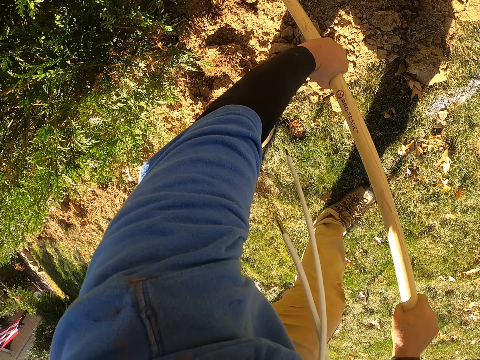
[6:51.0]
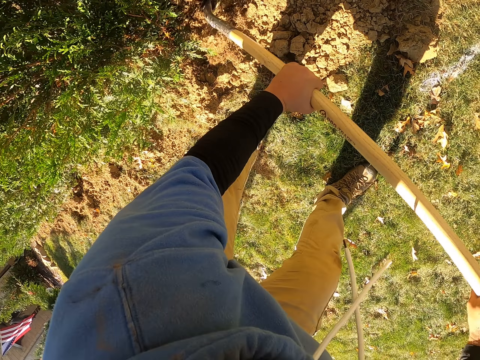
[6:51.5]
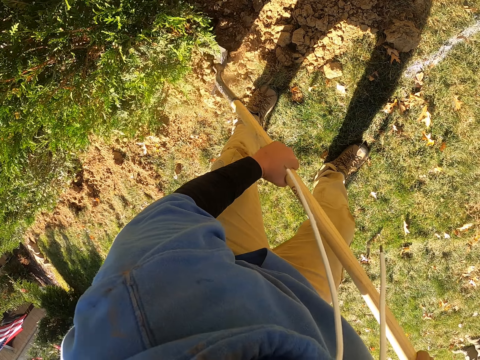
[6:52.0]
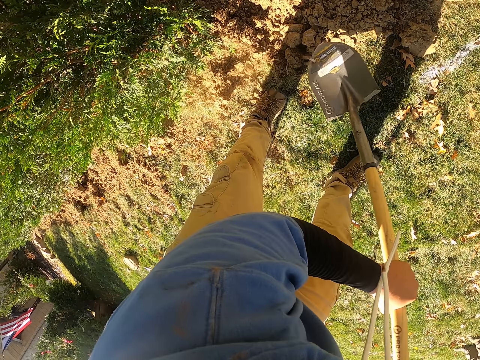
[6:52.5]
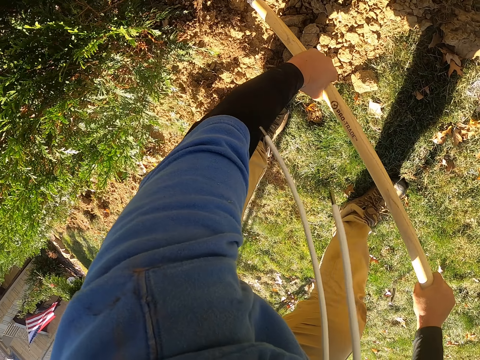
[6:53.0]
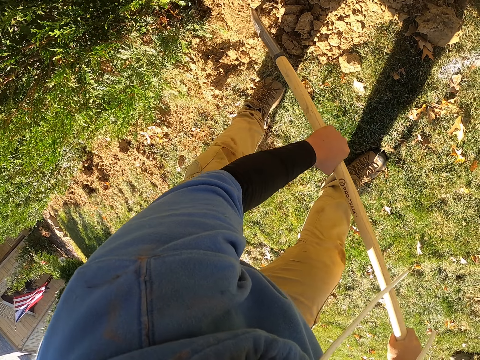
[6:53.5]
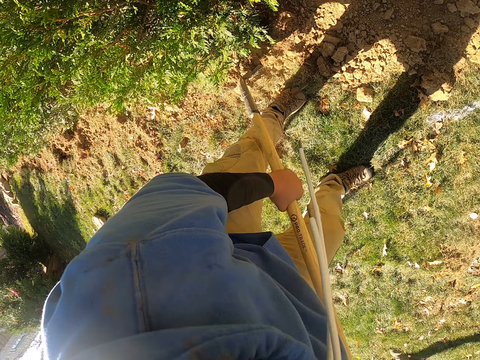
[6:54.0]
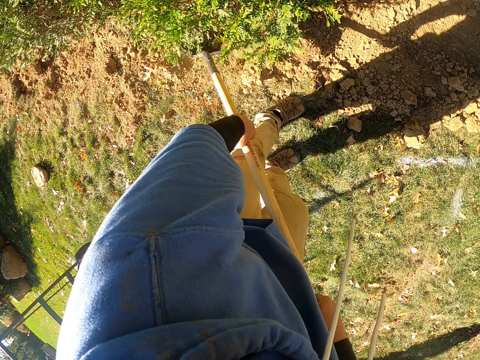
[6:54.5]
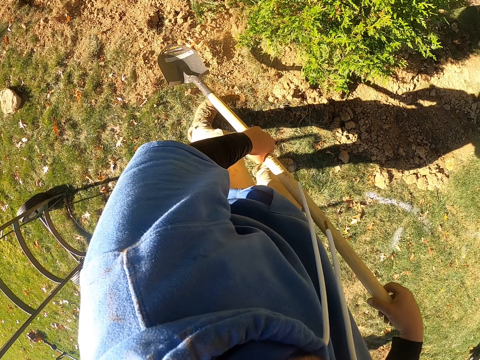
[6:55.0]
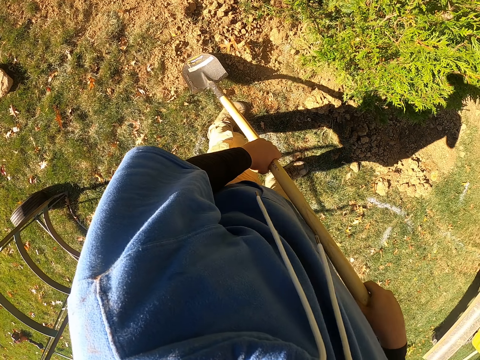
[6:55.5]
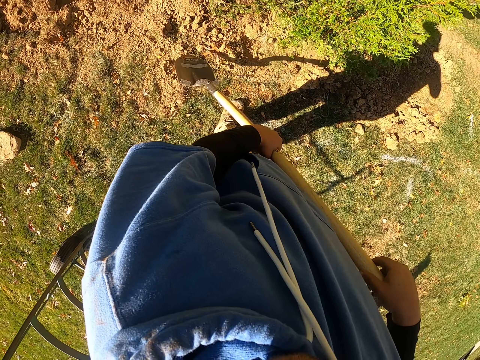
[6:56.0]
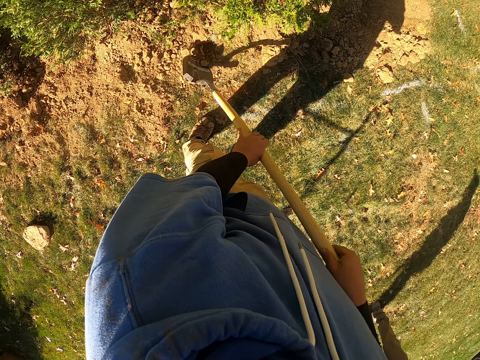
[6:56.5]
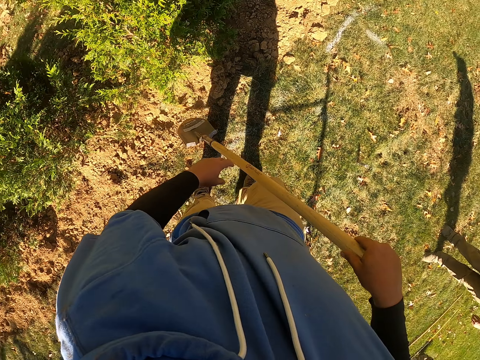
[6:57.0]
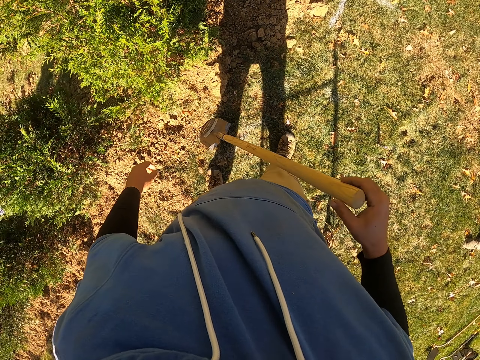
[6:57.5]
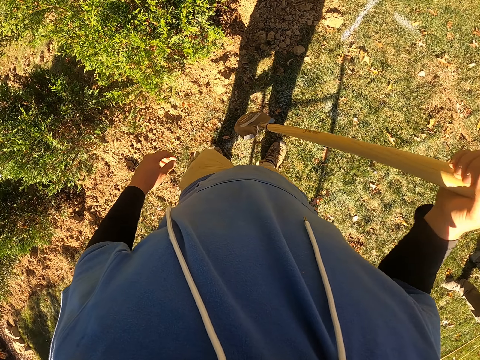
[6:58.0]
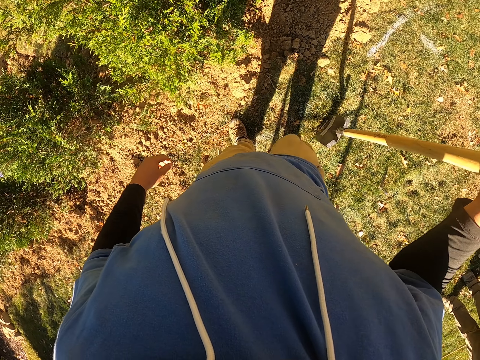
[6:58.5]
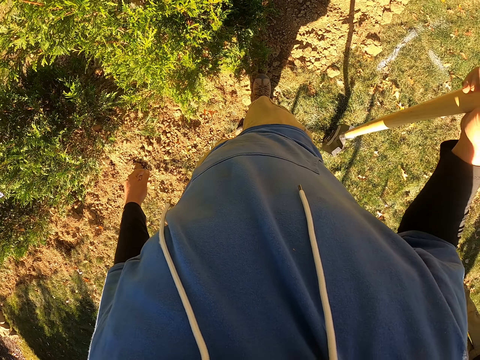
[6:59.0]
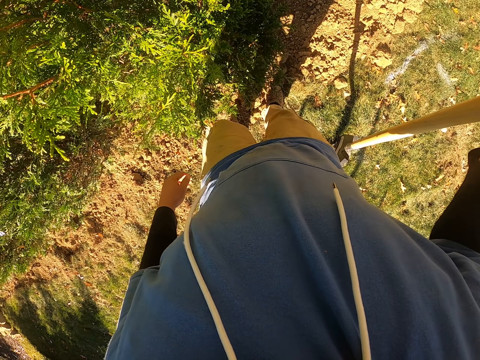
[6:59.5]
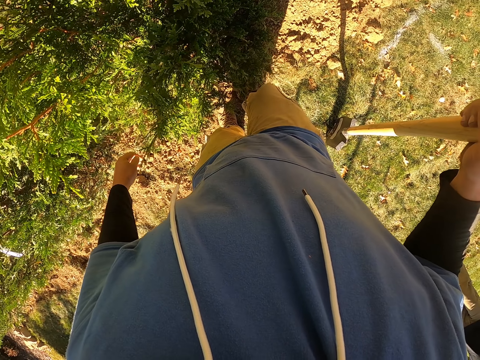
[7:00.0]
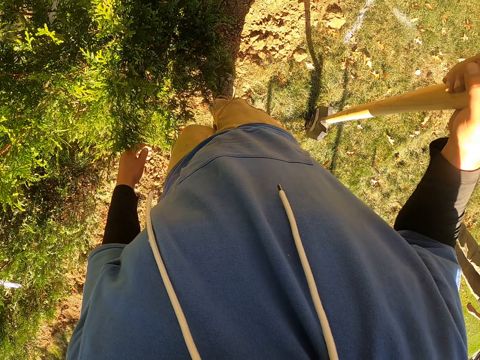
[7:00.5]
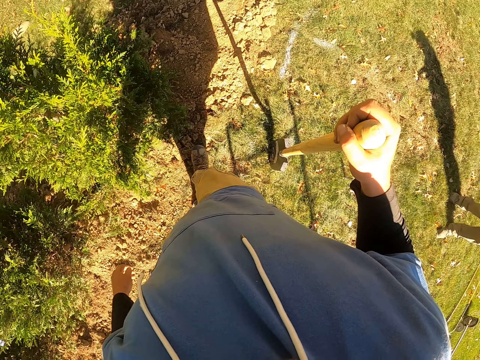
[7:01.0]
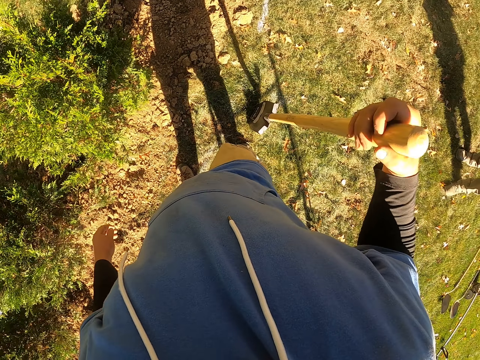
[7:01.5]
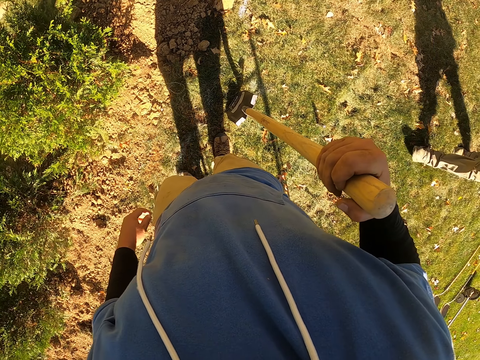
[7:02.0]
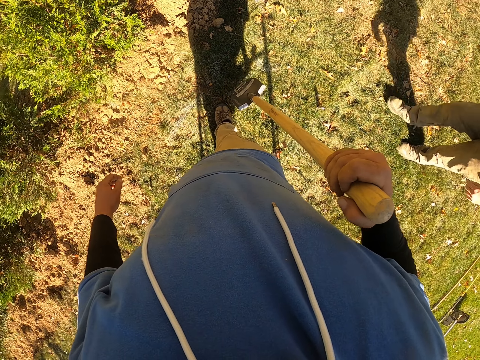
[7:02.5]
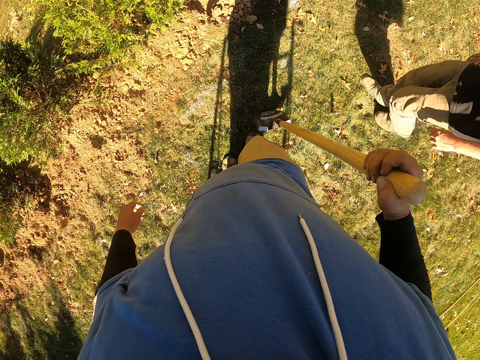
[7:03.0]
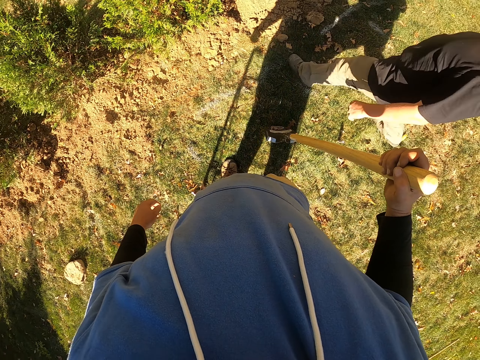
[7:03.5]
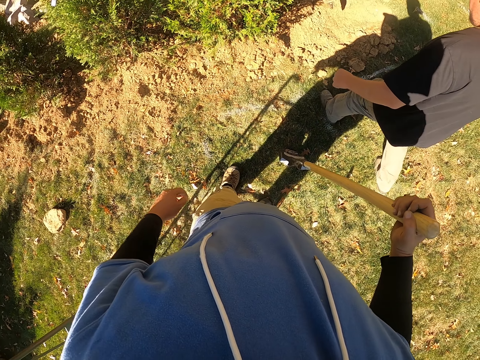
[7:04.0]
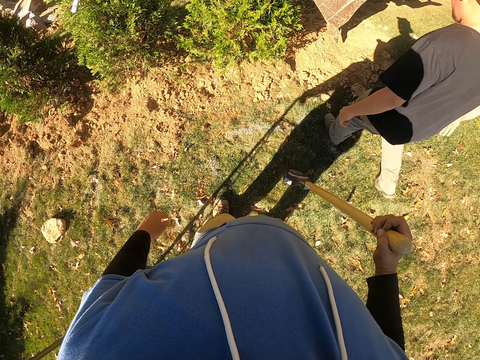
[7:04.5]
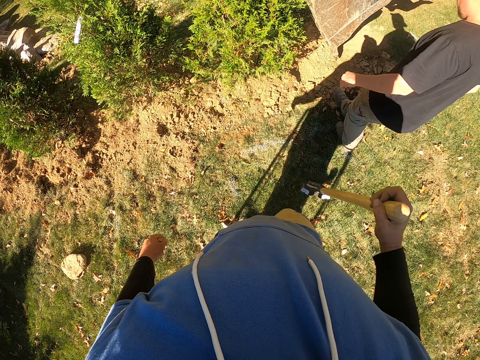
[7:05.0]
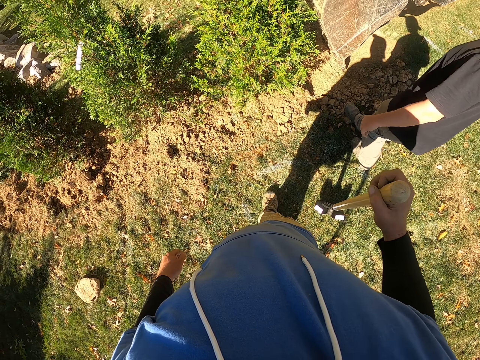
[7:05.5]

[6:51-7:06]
The camera wearer looks around. They lift the spade. They walk. They step on the soil. A man walks.

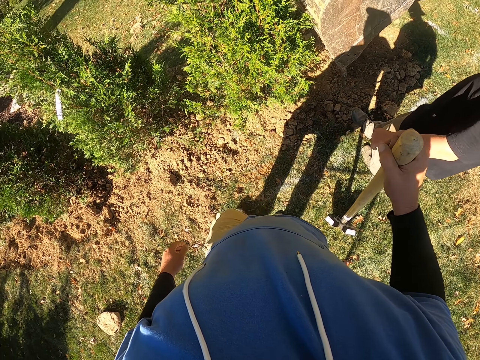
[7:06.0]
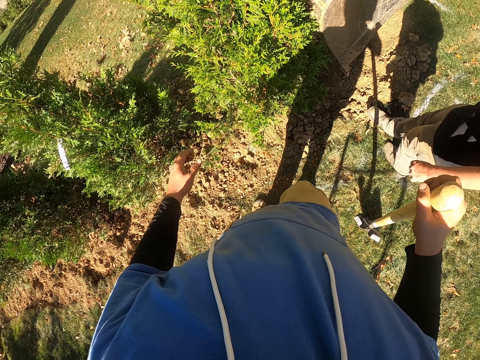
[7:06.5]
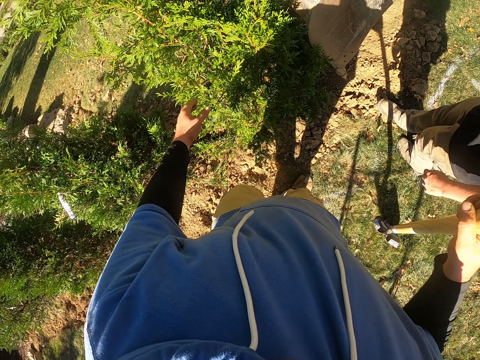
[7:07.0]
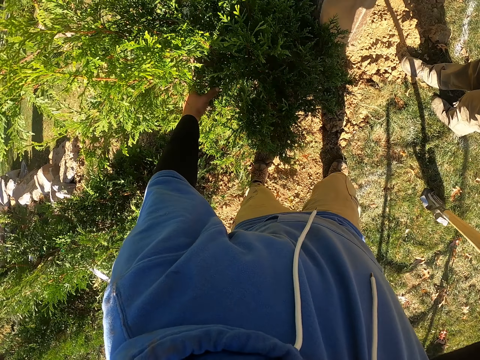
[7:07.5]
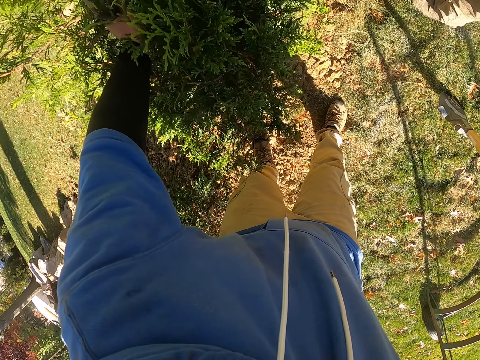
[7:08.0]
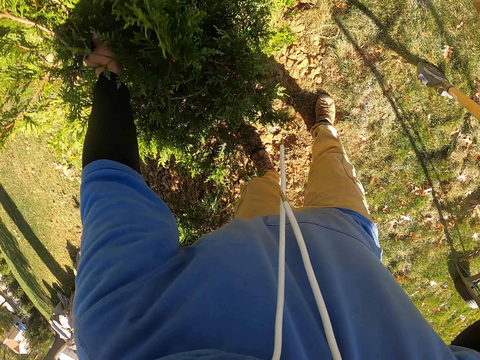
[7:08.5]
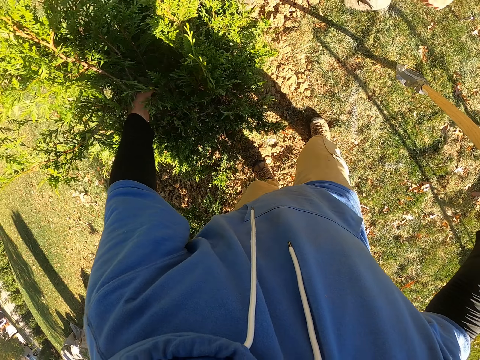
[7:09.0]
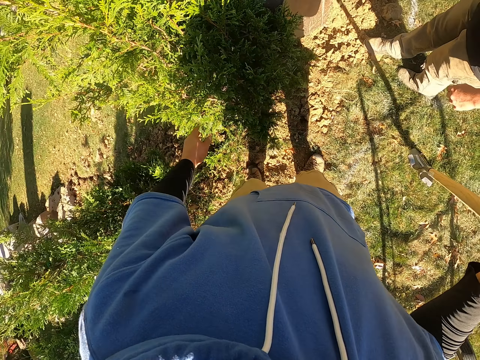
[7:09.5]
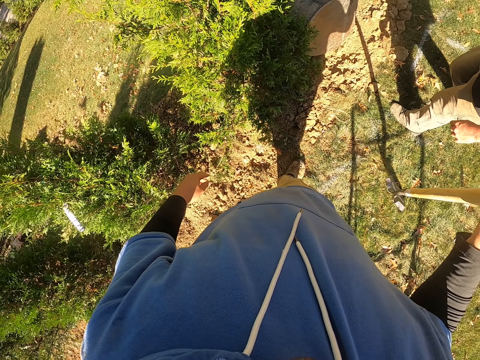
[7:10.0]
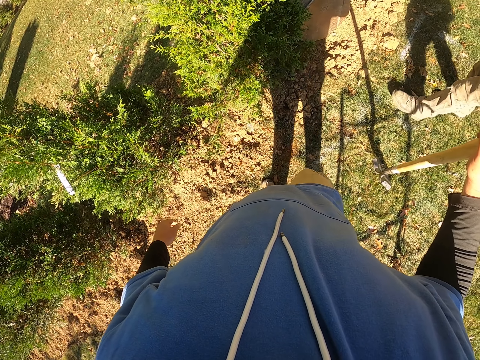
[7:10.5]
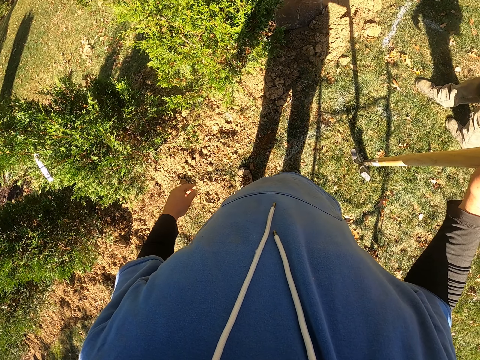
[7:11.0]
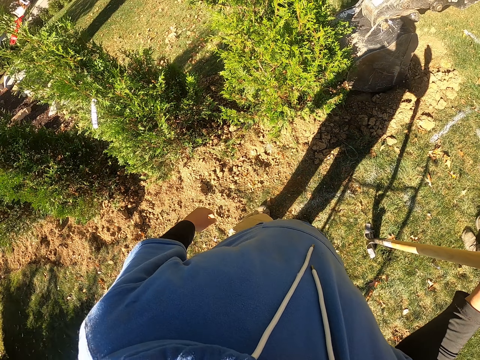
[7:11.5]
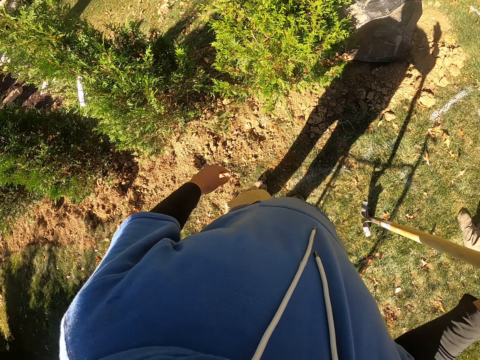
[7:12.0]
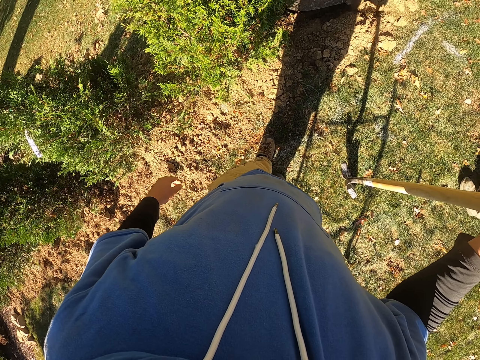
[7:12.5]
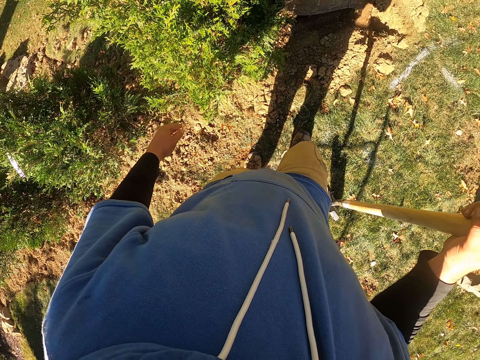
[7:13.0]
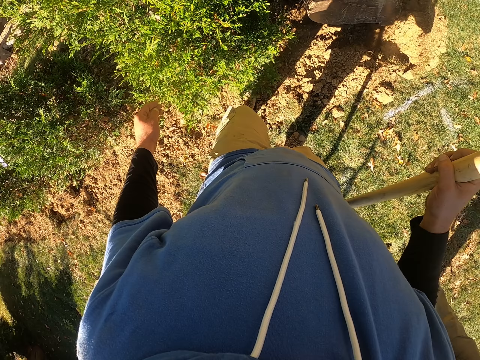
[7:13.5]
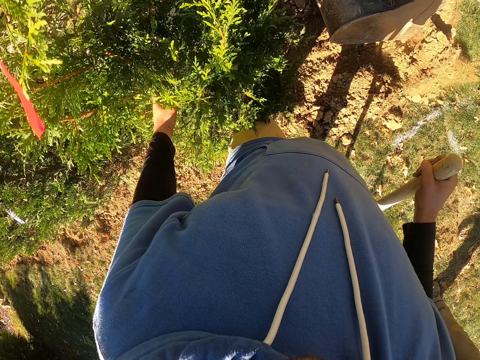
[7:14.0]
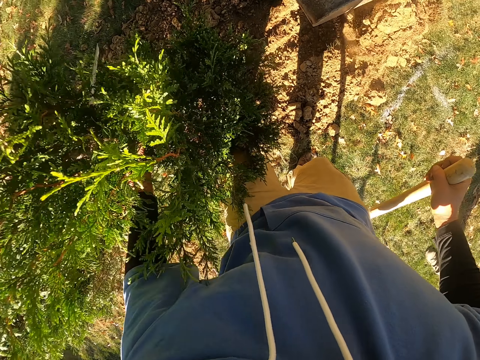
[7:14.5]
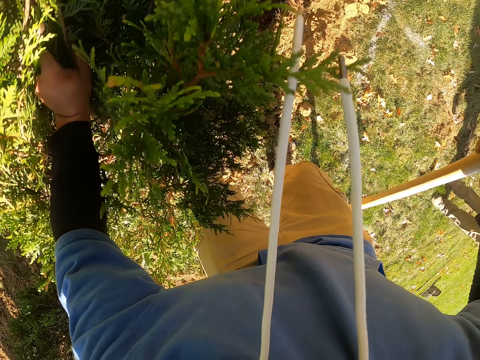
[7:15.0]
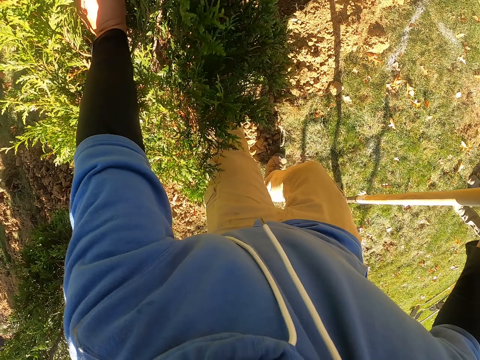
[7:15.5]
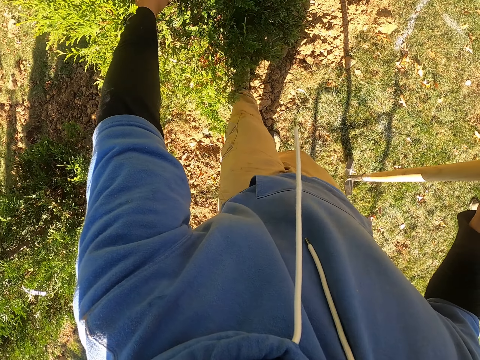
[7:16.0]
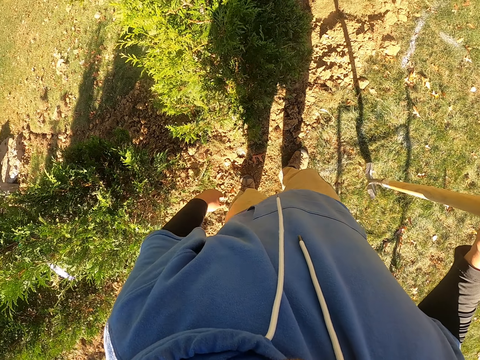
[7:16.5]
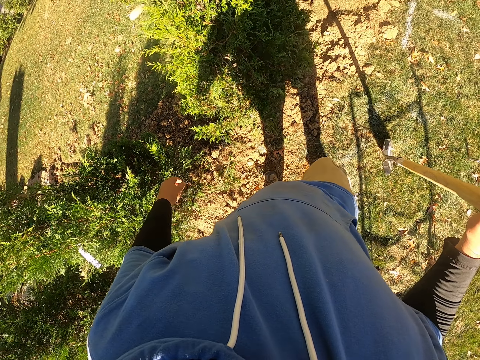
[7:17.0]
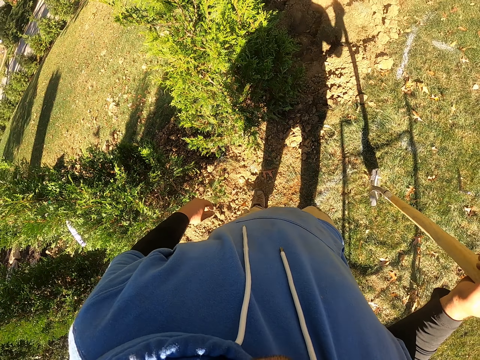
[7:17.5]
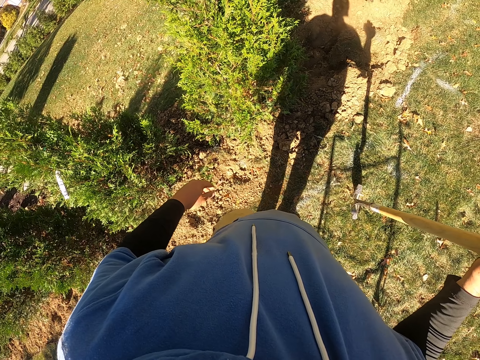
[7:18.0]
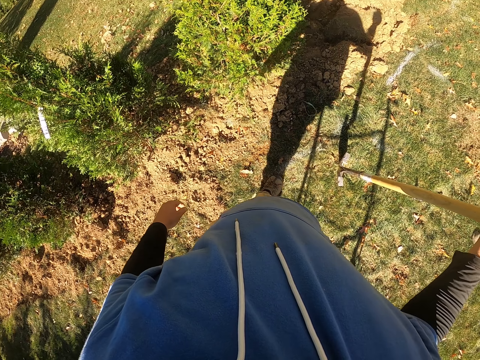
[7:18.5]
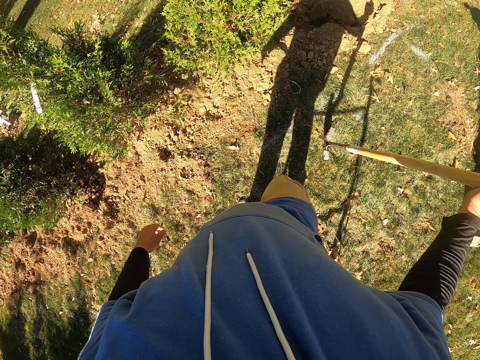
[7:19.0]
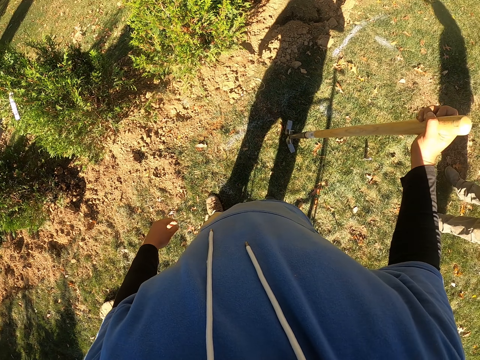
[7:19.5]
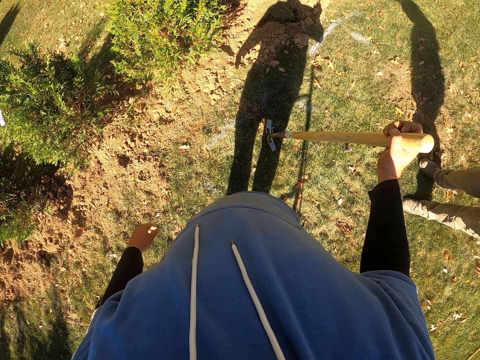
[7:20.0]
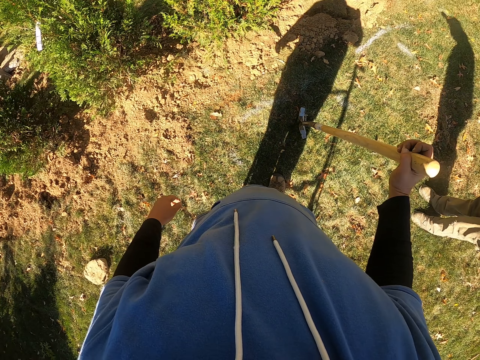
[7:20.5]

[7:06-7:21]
The camera wearer touches the flower. They hold the tree. A man walks. The camera wearer looks around. They walk. They touch the flower. They shake the tree. They remove their hand from the tree. They look around.
